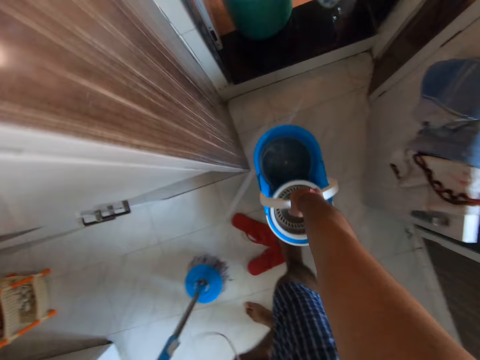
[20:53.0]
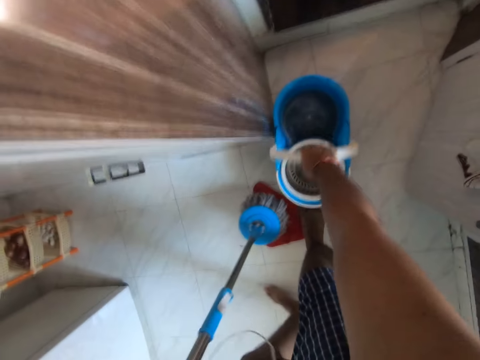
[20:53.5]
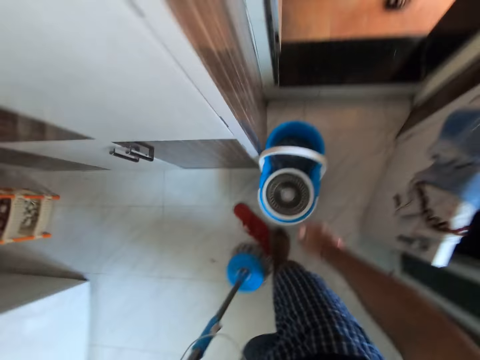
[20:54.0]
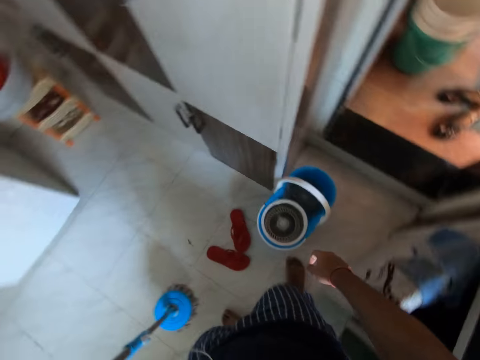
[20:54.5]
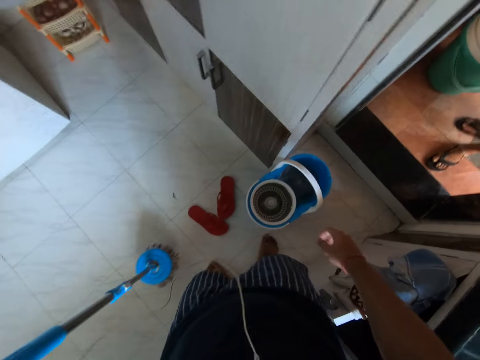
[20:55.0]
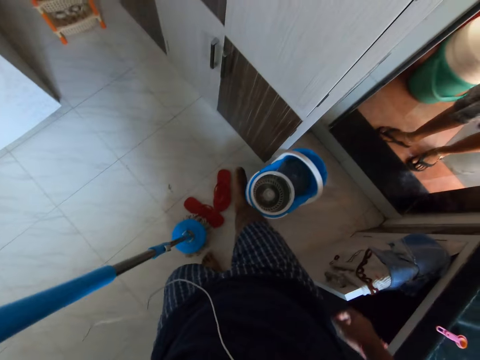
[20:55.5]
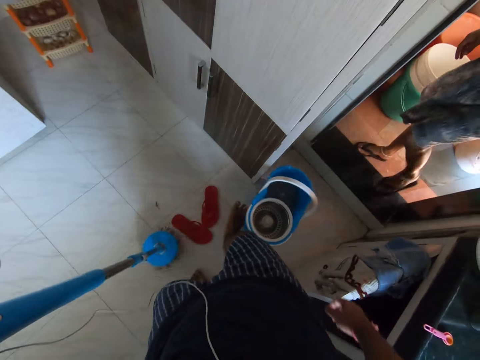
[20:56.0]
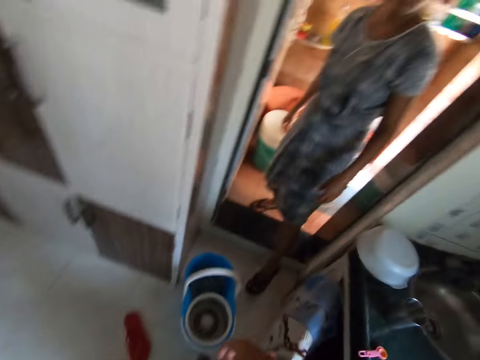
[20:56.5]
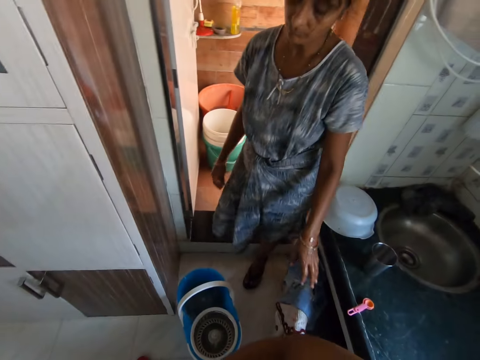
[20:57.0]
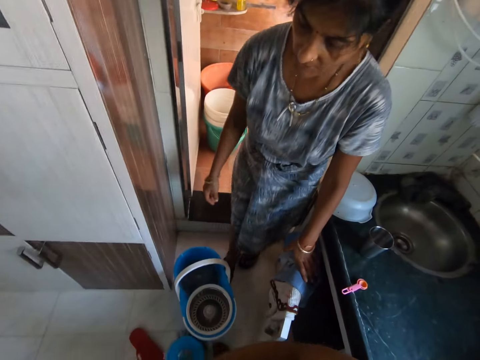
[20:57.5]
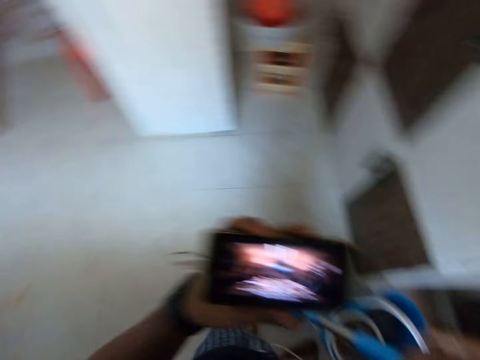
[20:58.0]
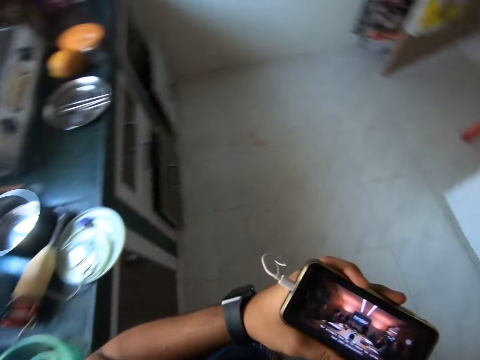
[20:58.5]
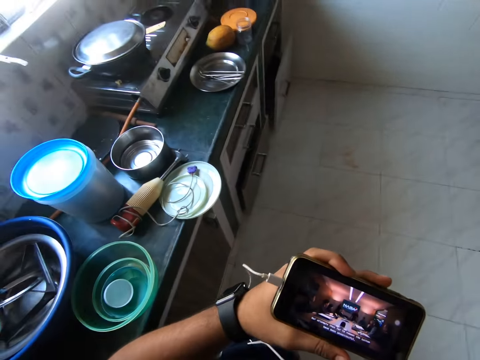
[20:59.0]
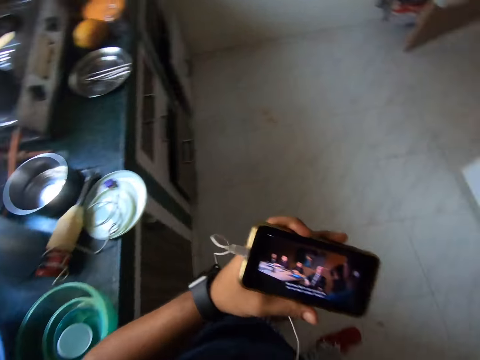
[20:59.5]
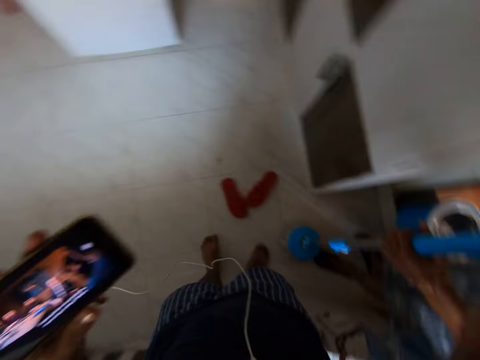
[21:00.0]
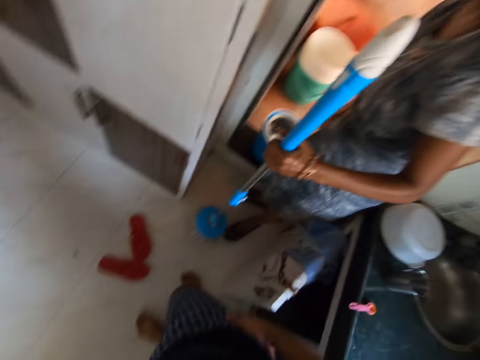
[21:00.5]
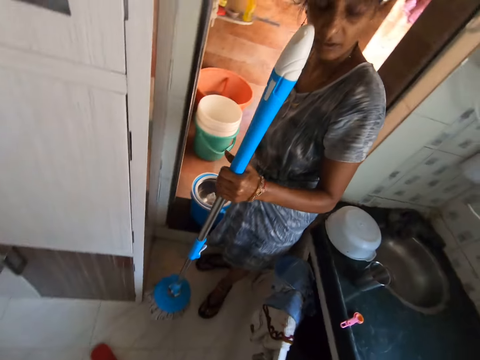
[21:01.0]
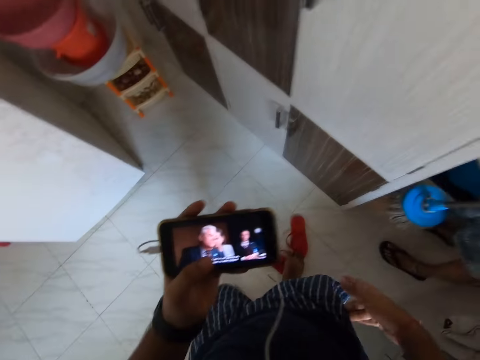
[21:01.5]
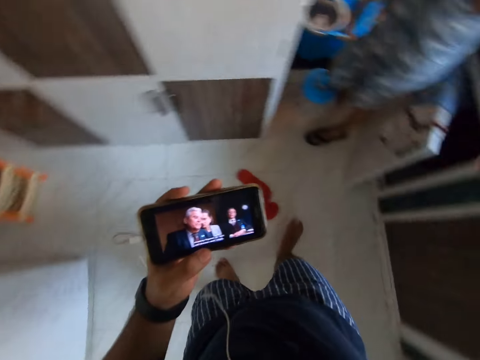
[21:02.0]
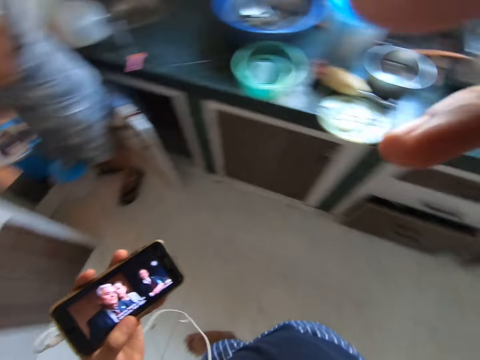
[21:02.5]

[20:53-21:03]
The camera wearer places the bucket on the floor. A woman converses with the camera wearer. The camera wearer pushes the bucket. They pull the bucket with the leg. They converse with the woman. The woman converses with the camera wearer. The camera wearer turns back. They converse with the woman. They turn forward. They give the mopping broom to the woman. The woman converses with the camera wearer. The camera wearer looks at the phone. They turn right.
